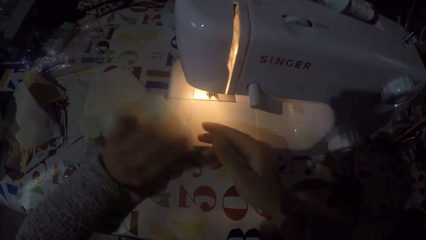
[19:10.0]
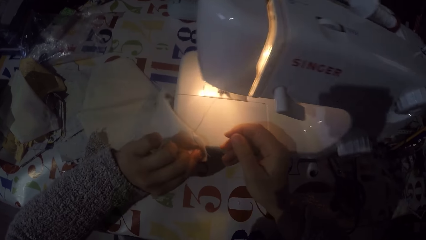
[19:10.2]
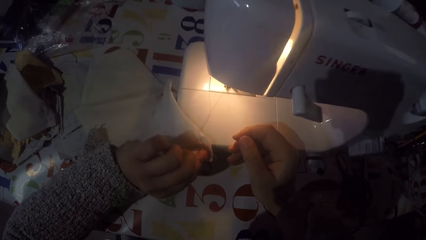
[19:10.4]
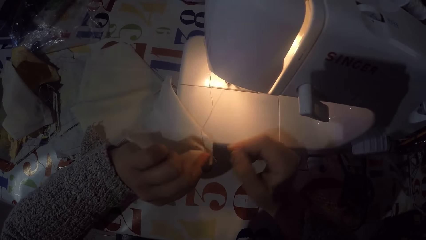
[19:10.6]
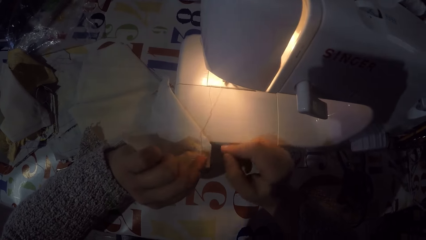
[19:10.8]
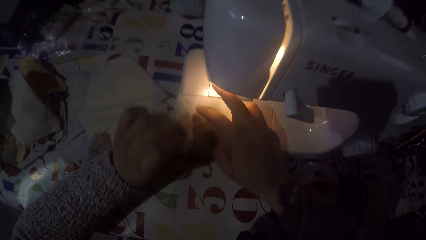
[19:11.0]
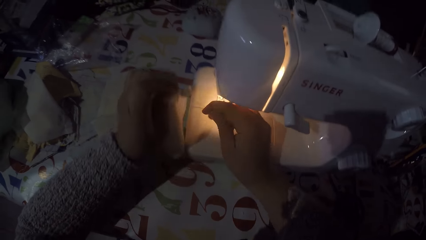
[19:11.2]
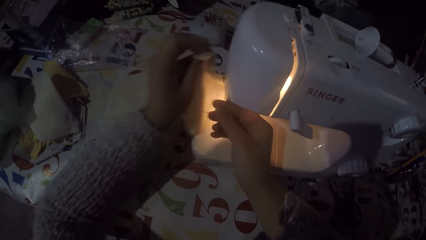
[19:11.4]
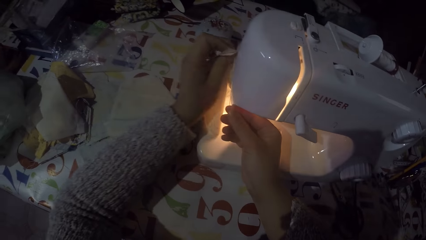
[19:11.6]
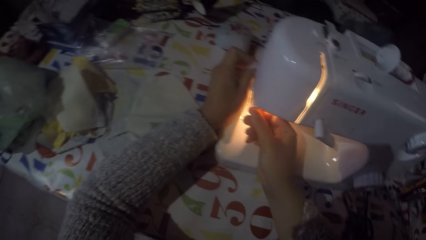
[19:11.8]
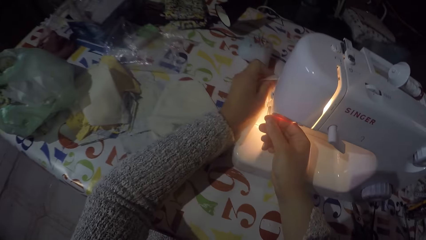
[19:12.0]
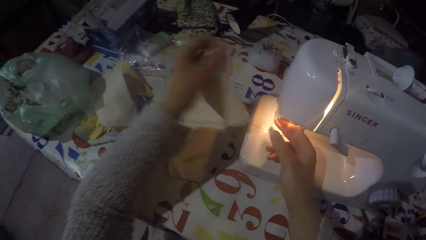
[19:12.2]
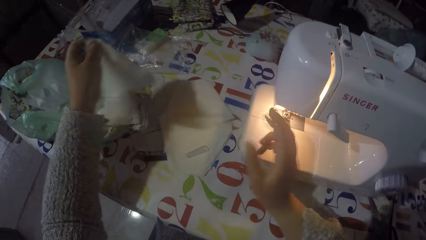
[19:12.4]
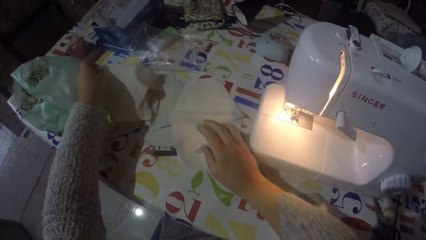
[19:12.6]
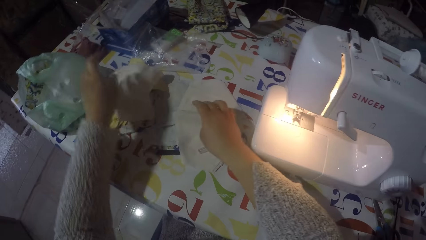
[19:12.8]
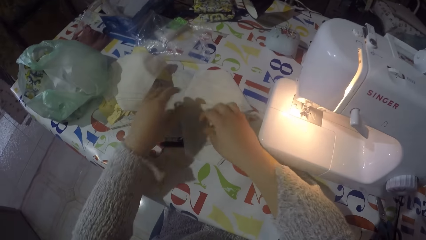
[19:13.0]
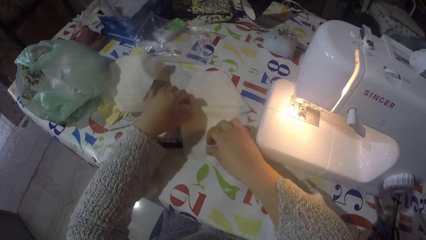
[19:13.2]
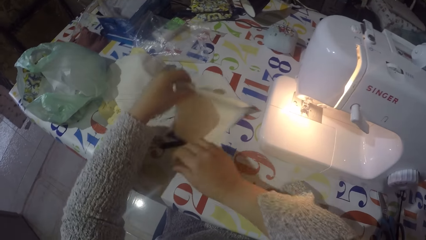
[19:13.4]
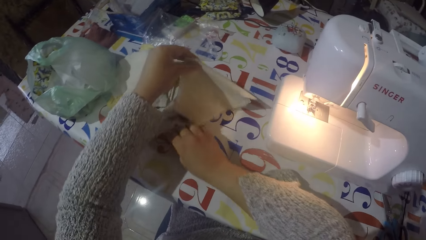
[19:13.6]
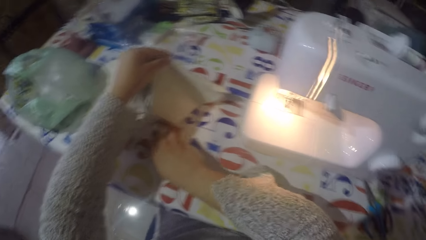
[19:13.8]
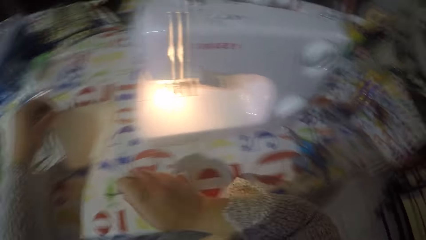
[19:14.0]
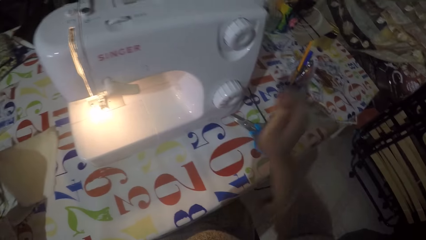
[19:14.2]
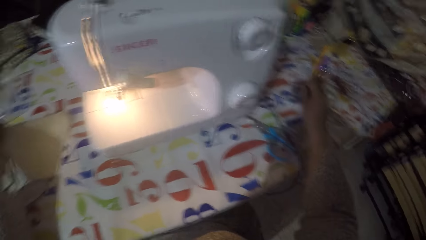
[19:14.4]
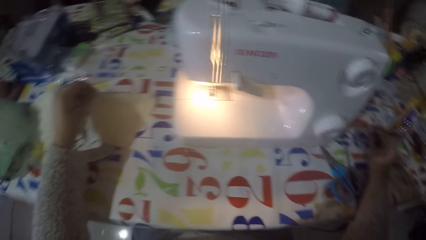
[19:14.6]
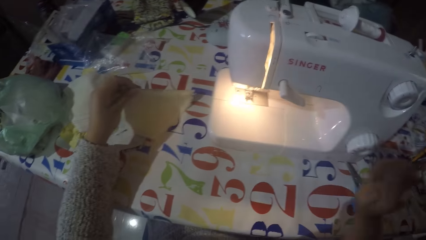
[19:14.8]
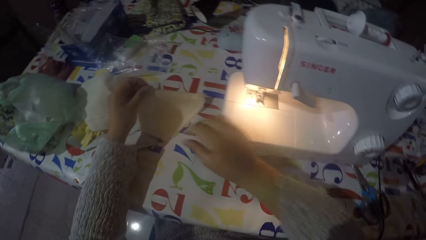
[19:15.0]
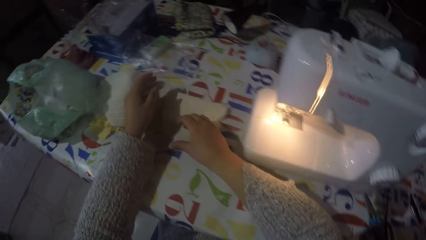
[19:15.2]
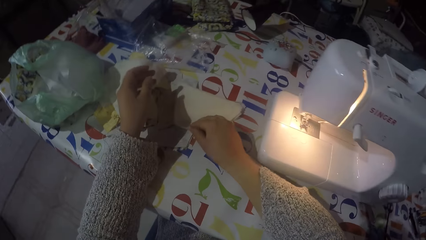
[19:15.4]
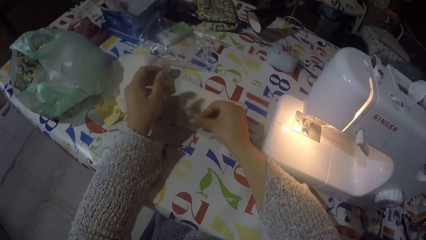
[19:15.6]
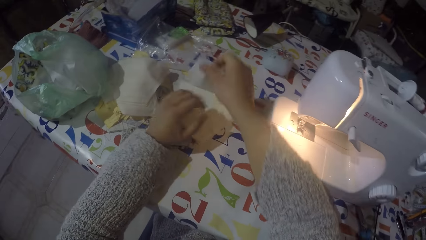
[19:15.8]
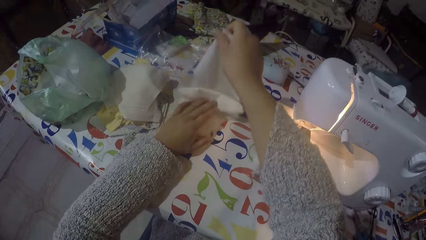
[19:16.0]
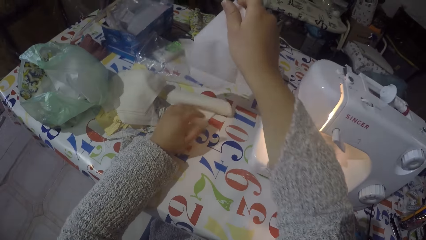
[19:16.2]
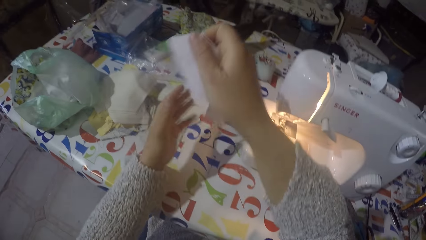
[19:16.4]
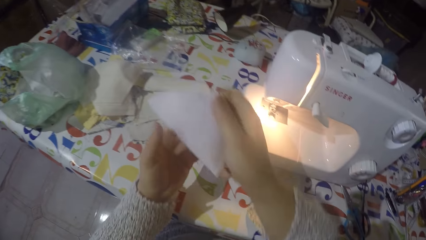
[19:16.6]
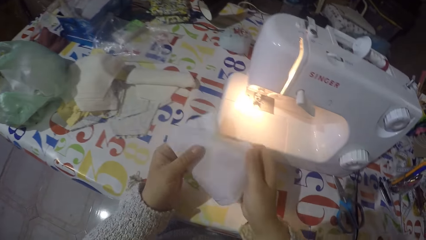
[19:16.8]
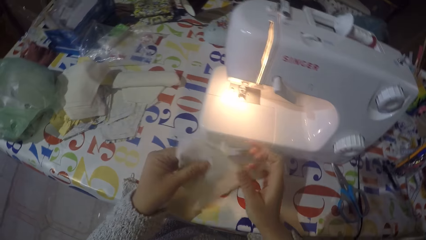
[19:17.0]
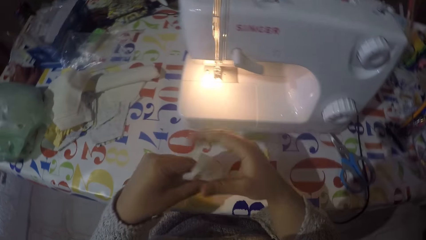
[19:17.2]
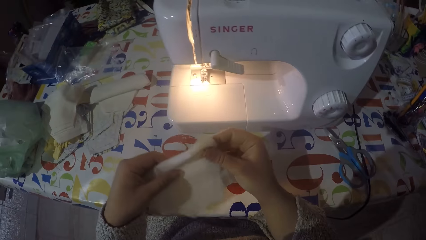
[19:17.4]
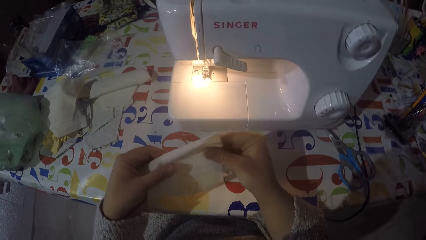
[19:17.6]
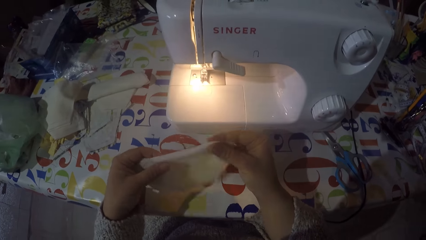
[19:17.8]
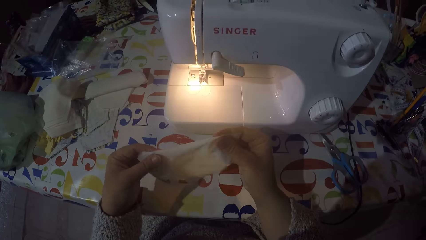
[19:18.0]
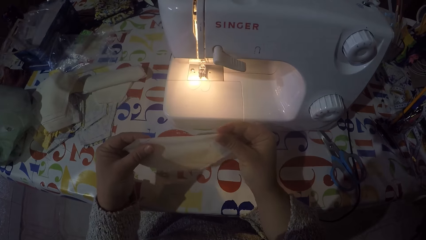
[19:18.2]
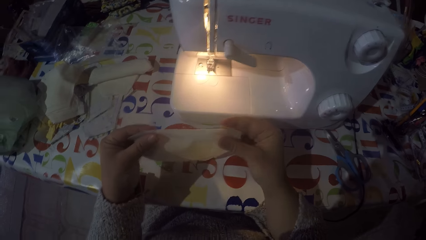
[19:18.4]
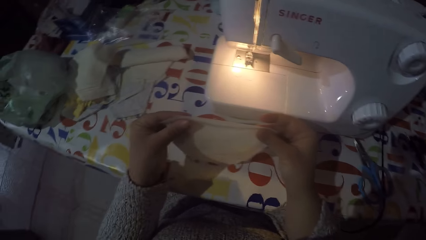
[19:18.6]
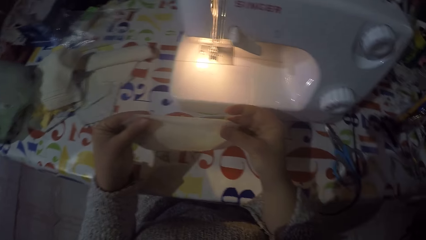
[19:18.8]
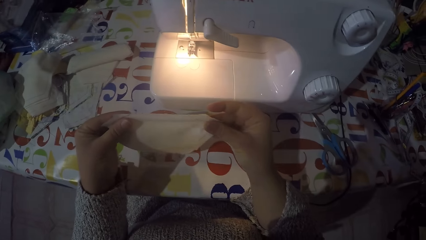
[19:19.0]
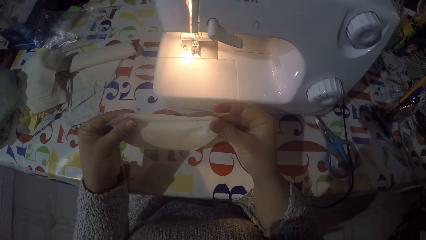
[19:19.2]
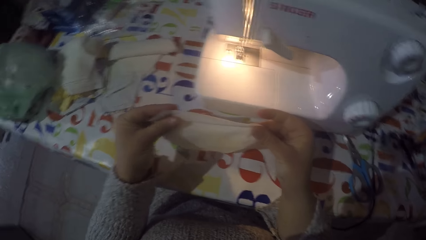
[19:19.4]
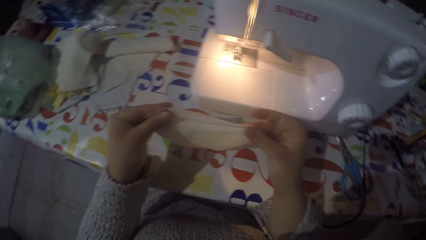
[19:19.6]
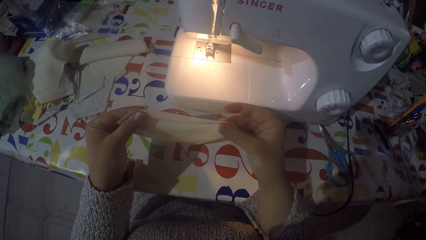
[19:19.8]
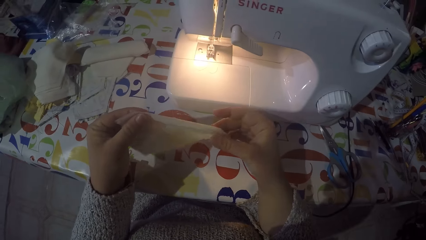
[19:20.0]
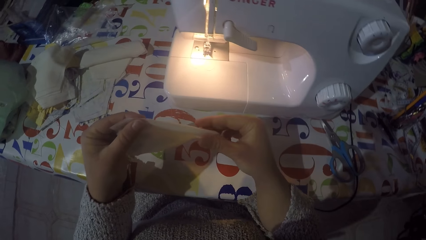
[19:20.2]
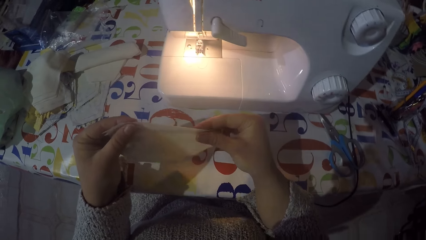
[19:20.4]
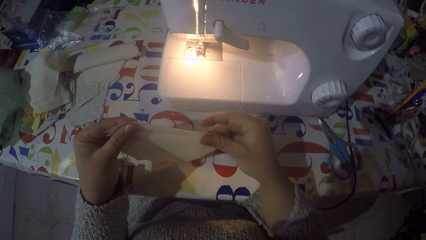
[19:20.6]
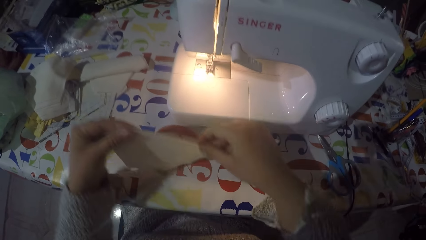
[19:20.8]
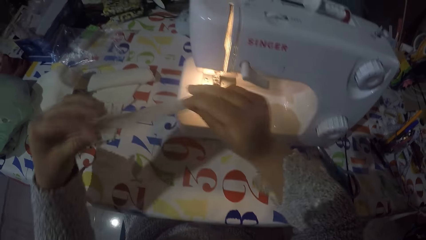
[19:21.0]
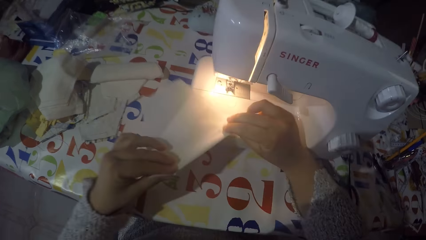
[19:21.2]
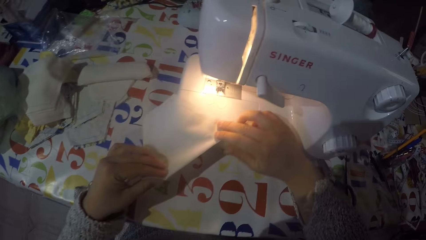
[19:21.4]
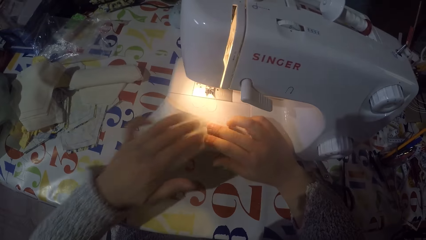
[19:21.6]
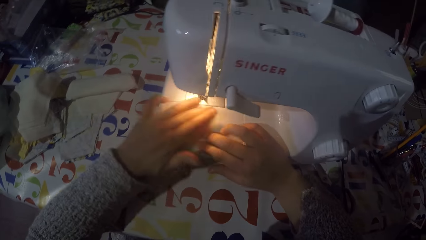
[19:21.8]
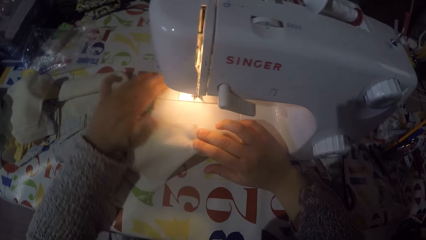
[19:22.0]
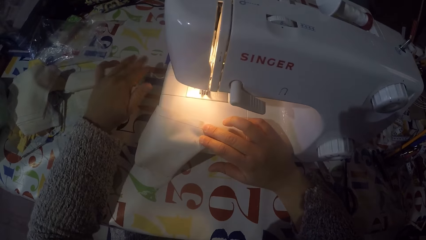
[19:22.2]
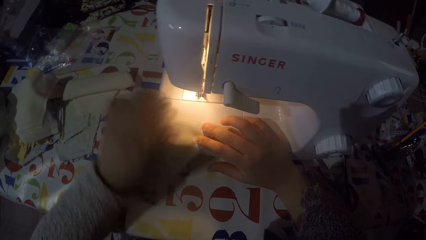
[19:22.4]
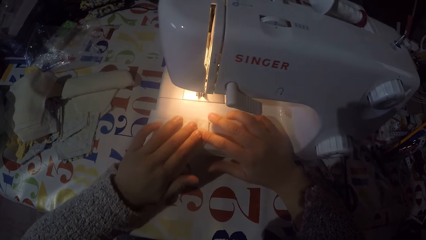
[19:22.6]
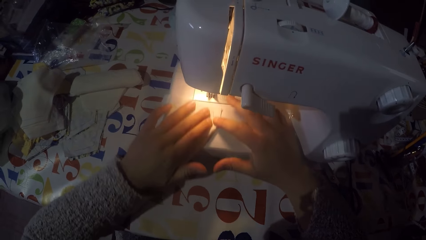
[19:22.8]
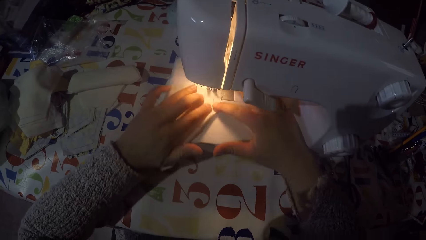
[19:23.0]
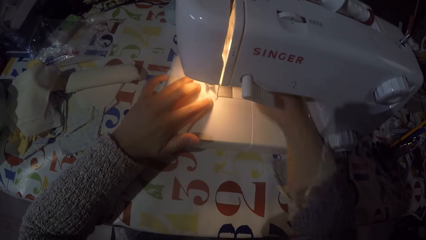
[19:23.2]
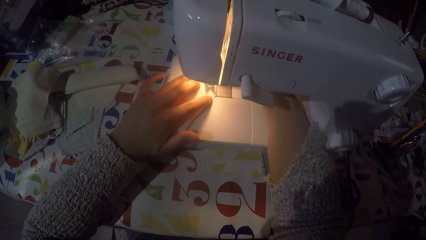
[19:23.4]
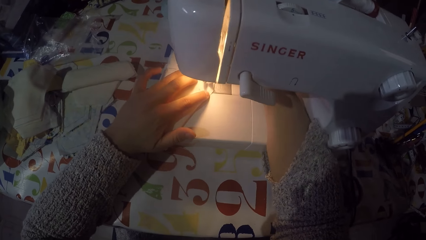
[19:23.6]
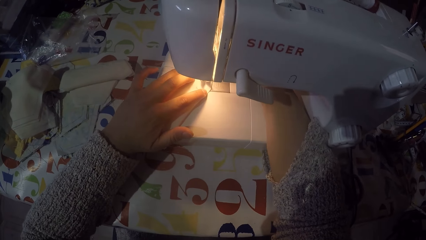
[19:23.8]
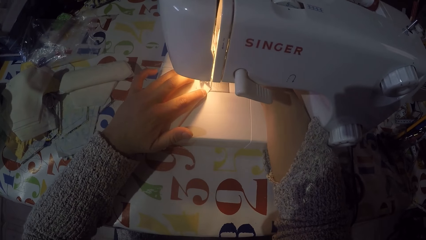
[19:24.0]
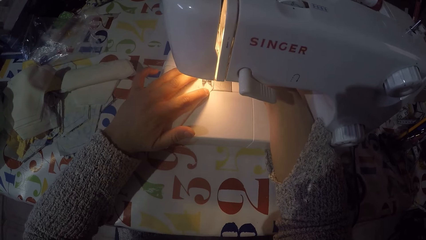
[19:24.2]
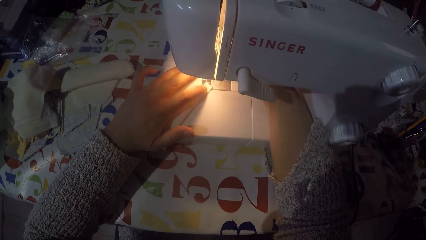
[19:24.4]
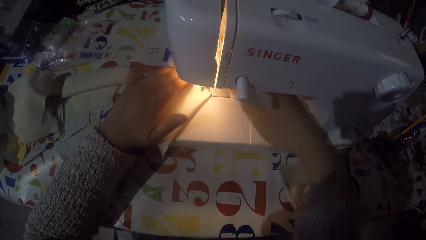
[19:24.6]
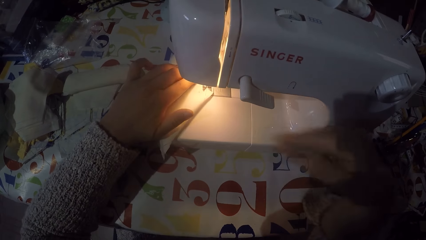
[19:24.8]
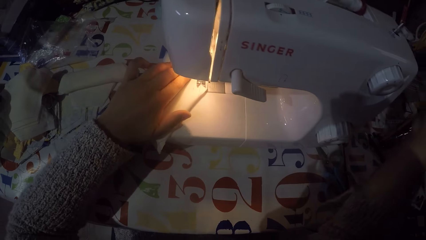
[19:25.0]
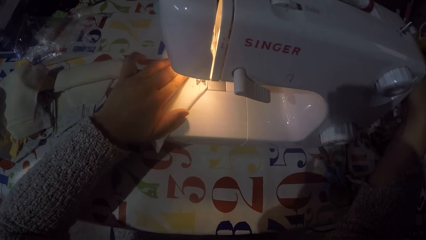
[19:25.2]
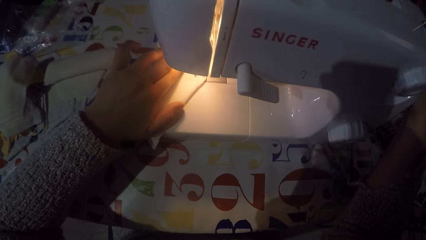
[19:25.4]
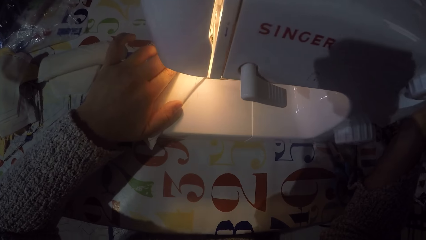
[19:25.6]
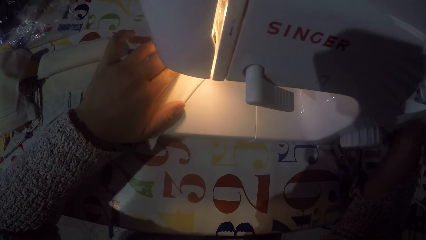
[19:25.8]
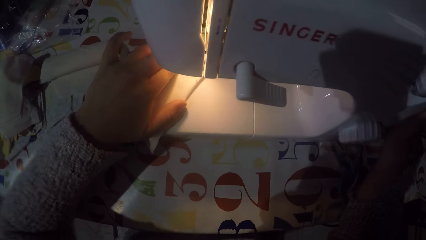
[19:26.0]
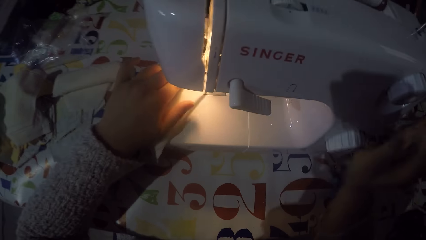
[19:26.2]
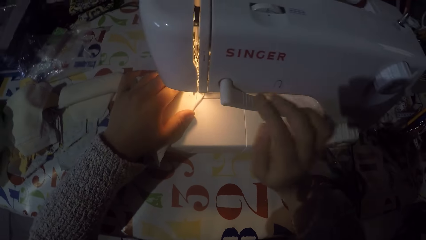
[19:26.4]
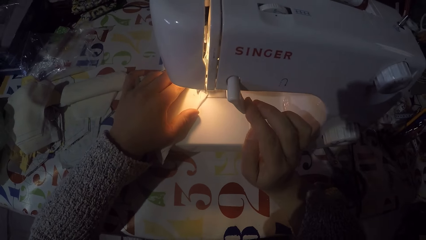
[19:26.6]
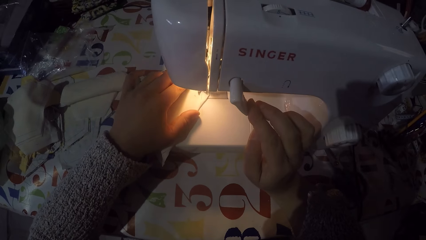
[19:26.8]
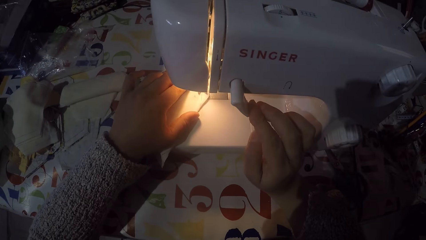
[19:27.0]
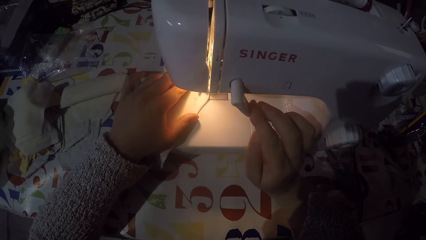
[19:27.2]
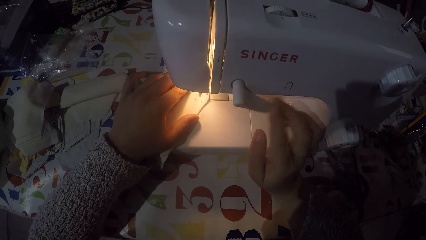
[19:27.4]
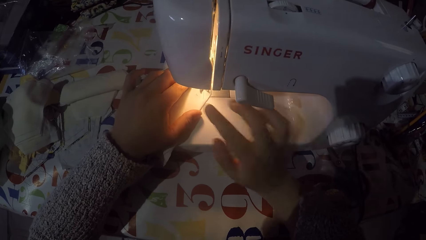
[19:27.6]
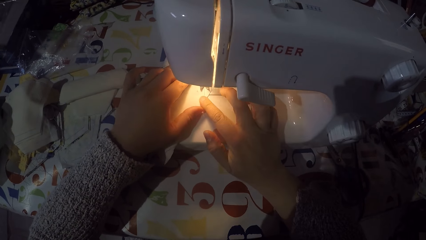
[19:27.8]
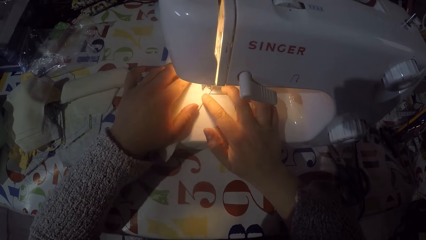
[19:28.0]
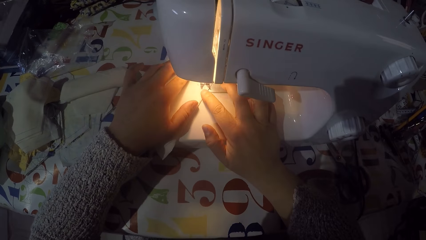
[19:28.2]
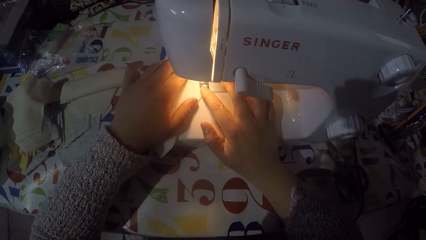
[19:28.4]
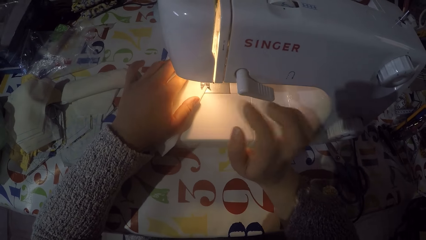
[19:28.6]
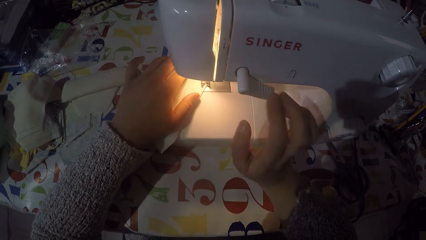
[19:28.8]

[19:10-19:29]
The camera wearer removes the piece of cloth from the sewing machine. He looks at the piece of cloth. He cuts the sewing thread with his right hand. He puts the piece of cloth on the table with the rest. He picks a piece of cloth from the table. He moves the latch hook tool cap. He picks up a needle from the table with his right hand. He moves the latch hook tool on the table. He puts the needle on the table. He pulls a piece of cloth from the rest. He folds the piece of cloth. He picks a piece of cloth from the table with both hands. He puts the piece of cloth on the sewing machine. He touches the hand wheel with his right hand. He sews the piece of cloth and pushes the thread take-up lever down with his right hand.
